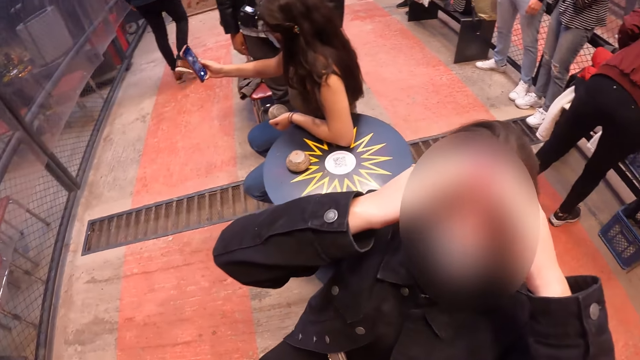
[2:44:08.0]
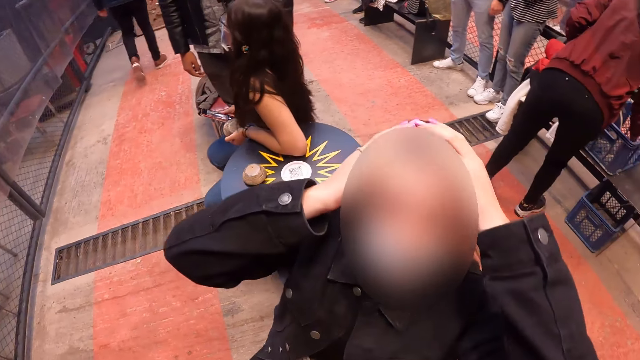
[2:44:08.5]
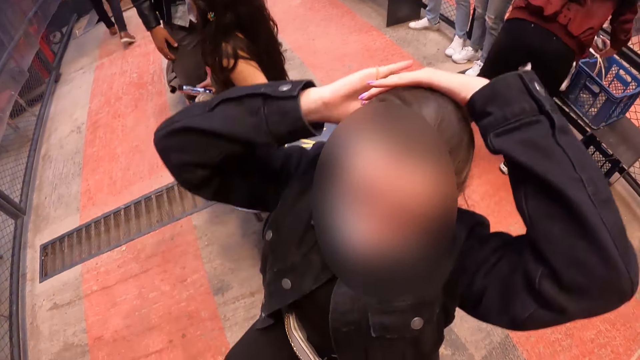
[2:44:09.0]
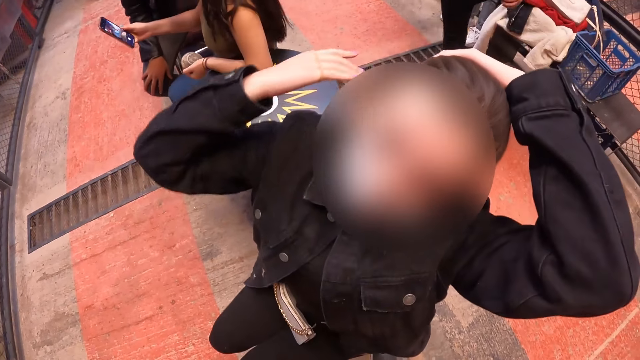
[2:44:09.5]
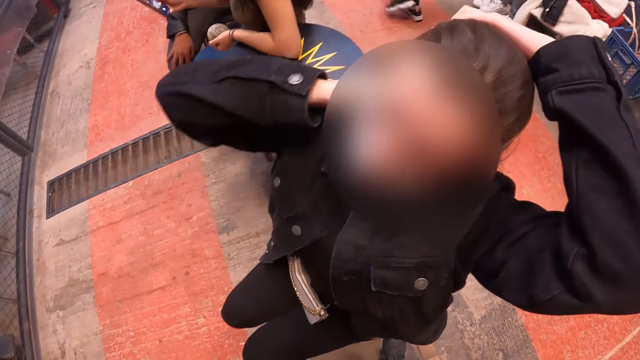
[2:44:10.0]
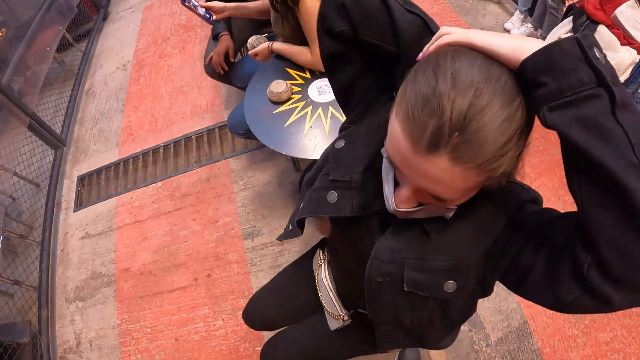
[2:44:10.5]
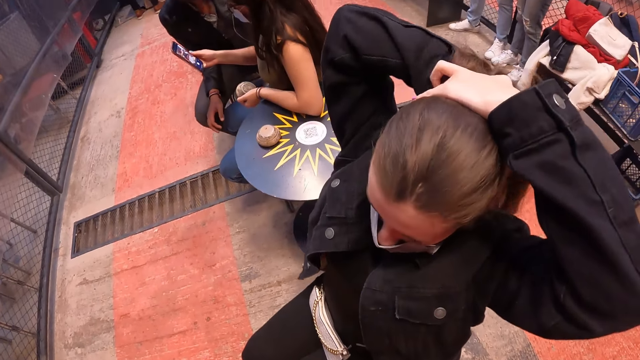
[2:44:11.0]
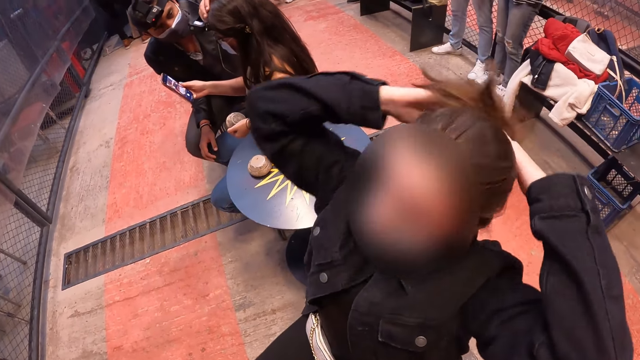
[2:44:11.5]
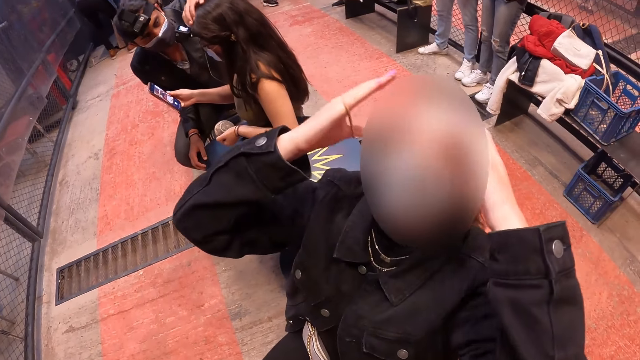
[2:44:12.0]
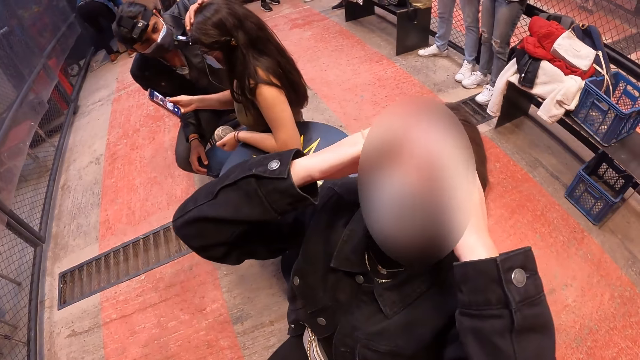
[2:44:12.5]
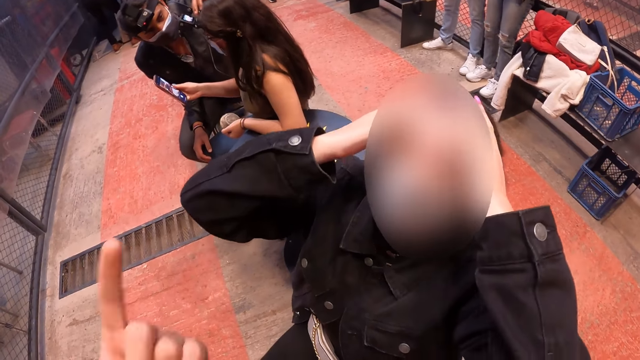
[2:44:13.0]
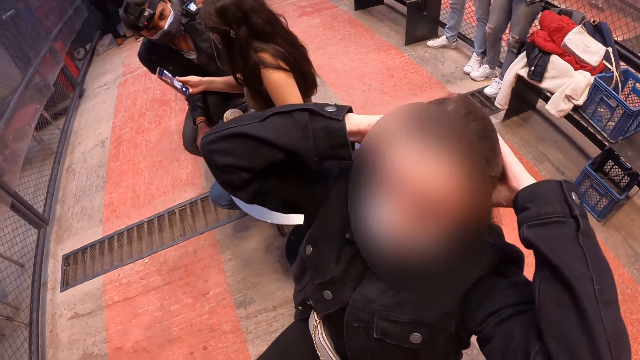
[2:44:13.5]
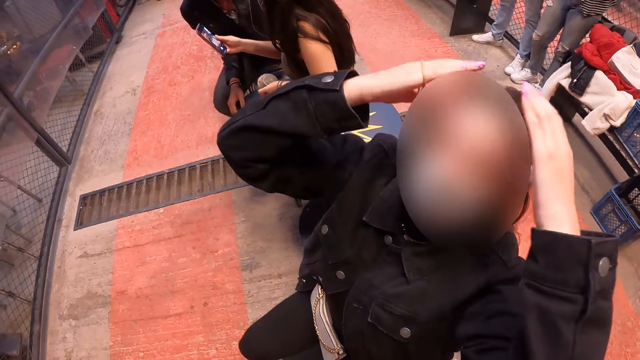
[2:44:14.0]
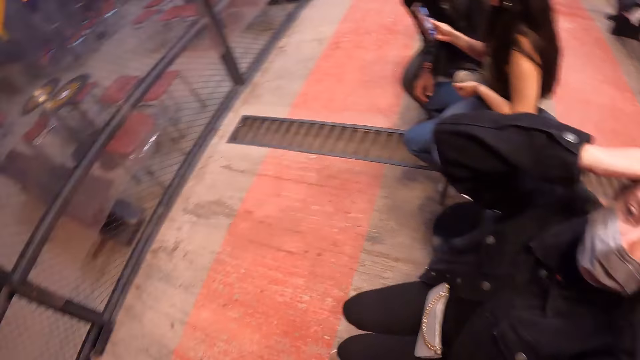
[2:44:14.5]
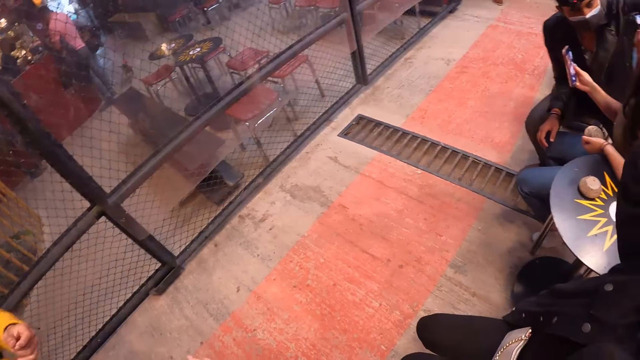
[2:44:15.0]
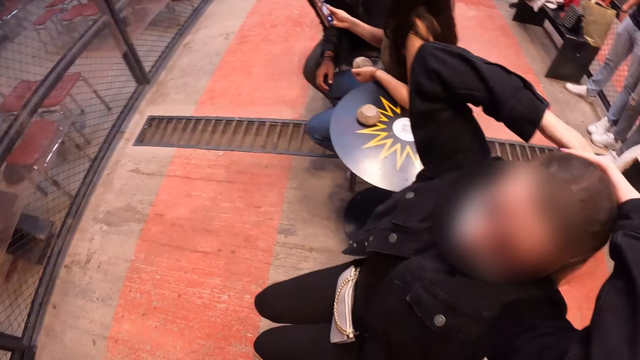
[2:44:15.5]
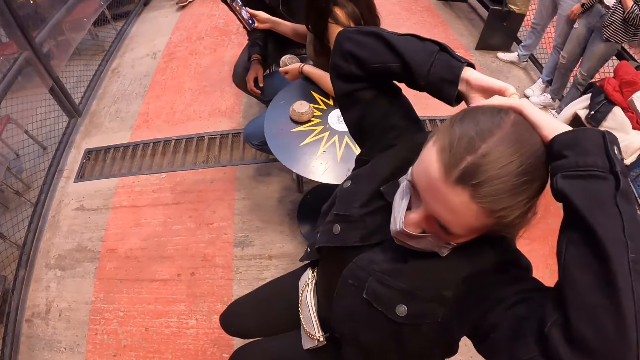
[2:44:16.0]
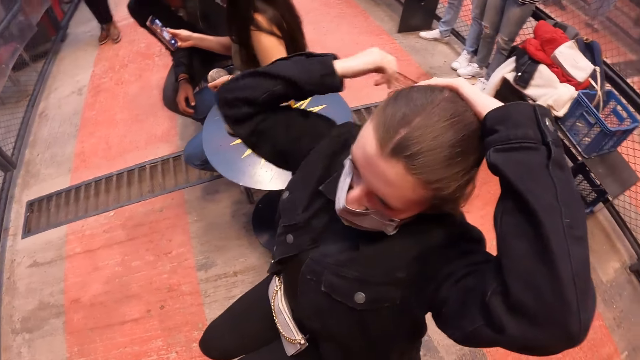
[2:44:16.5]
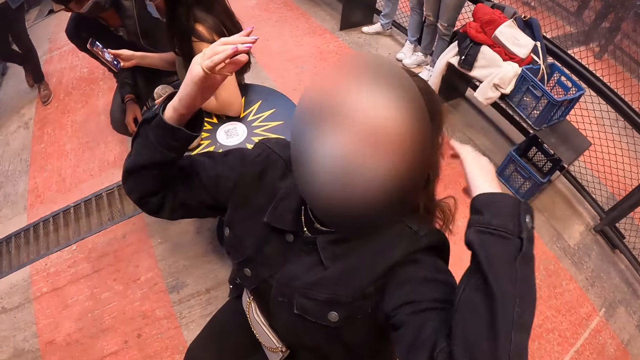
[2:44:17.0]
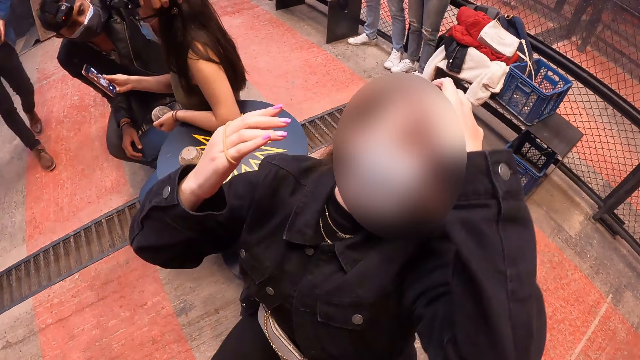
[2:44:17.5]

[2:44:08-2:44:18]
The woman packs her hair with her hands. The man touches the camera on another woman's head with his left hand. The camera wearer moves hands. The man converses with the other woman. A woman makes her hair.

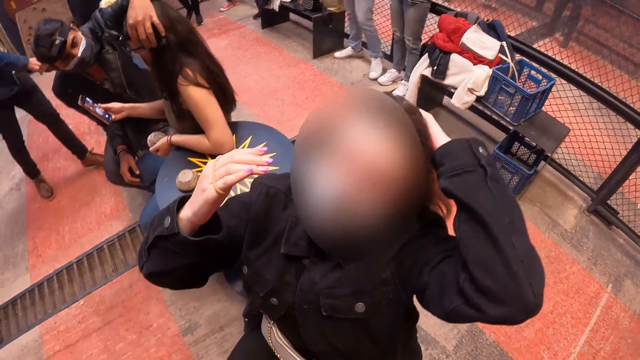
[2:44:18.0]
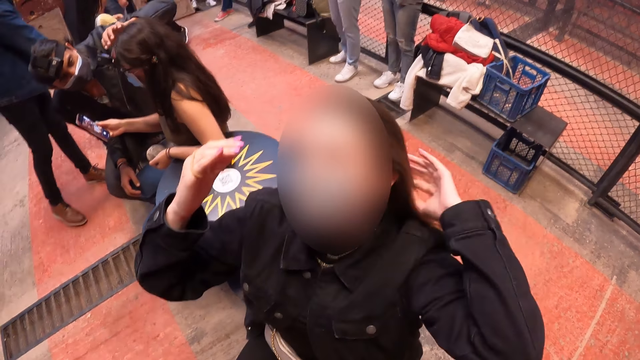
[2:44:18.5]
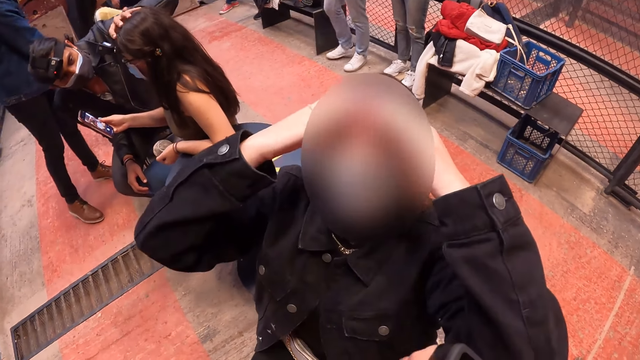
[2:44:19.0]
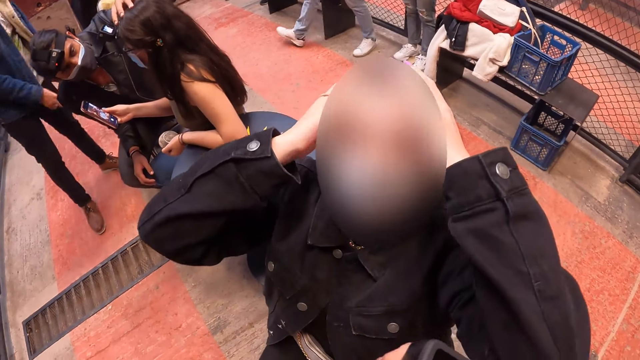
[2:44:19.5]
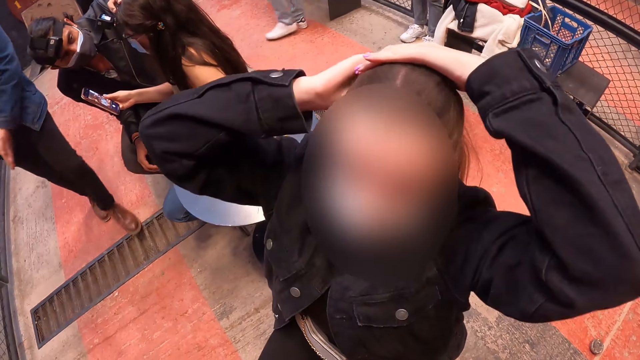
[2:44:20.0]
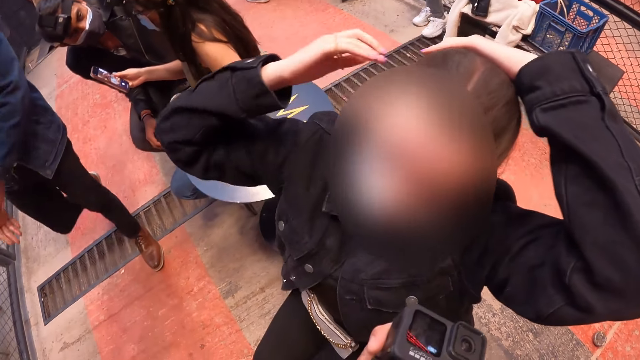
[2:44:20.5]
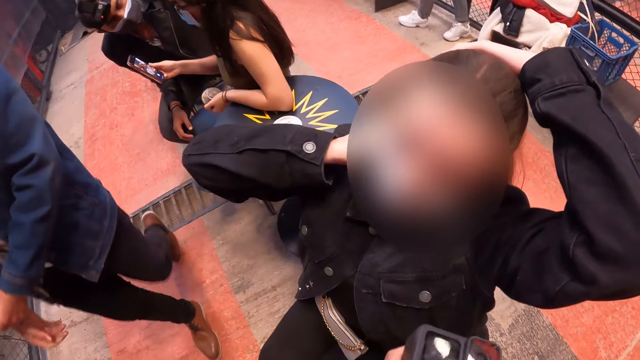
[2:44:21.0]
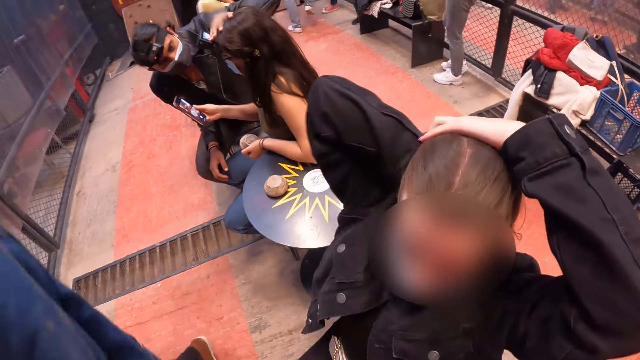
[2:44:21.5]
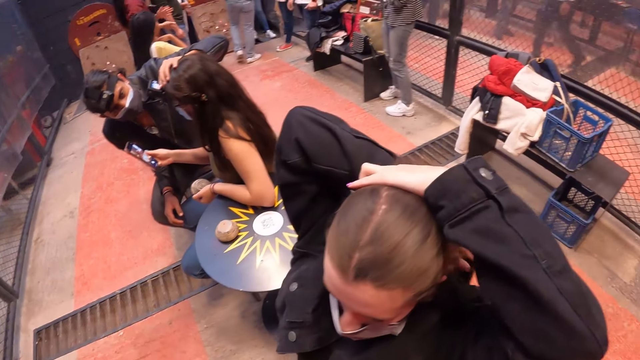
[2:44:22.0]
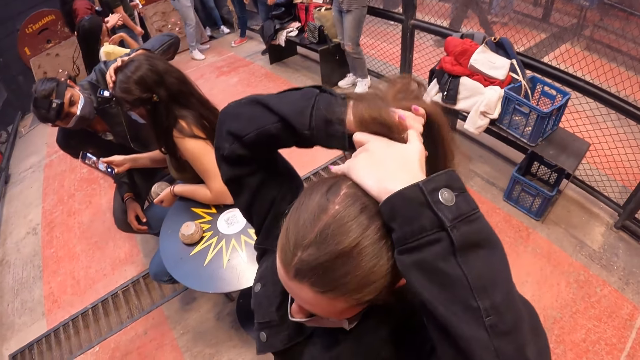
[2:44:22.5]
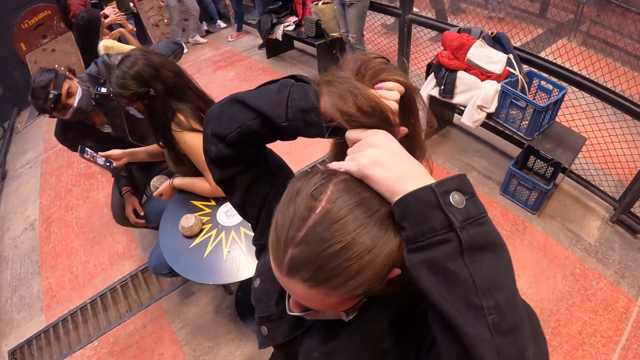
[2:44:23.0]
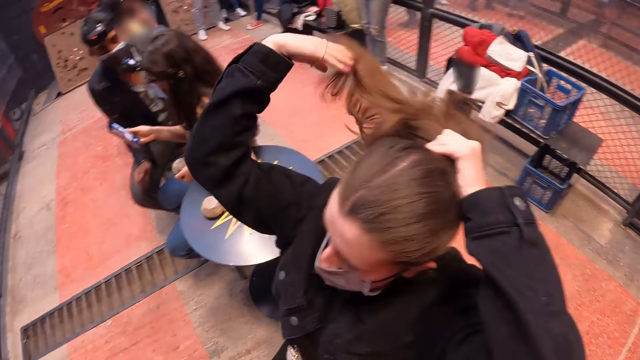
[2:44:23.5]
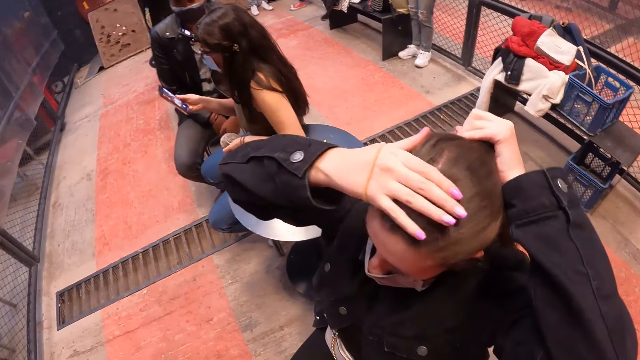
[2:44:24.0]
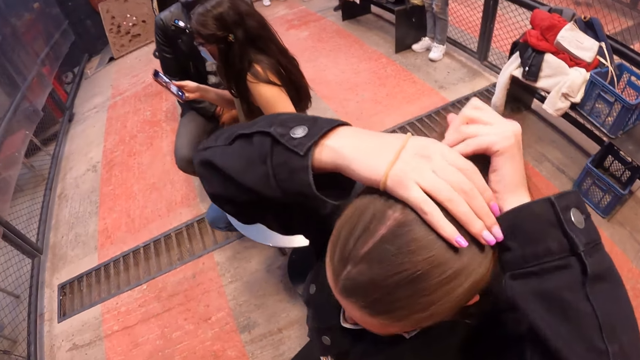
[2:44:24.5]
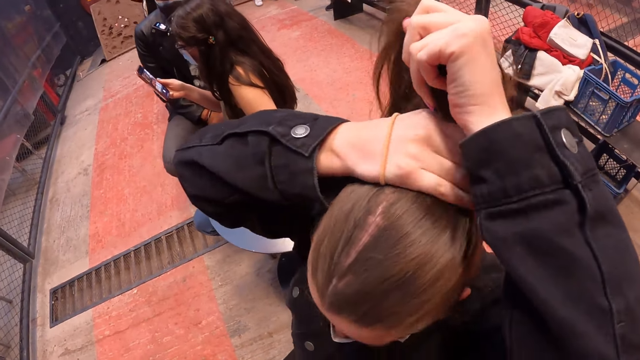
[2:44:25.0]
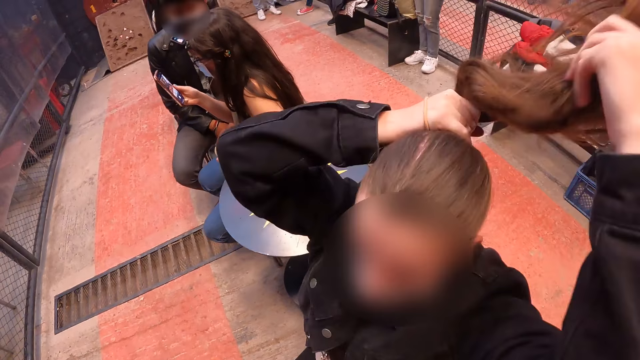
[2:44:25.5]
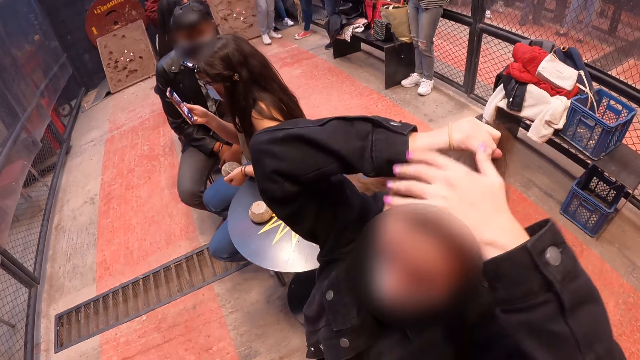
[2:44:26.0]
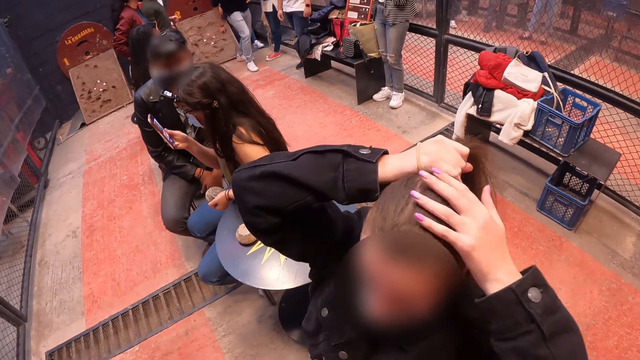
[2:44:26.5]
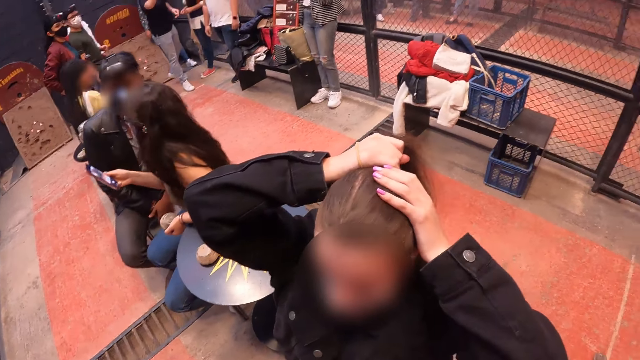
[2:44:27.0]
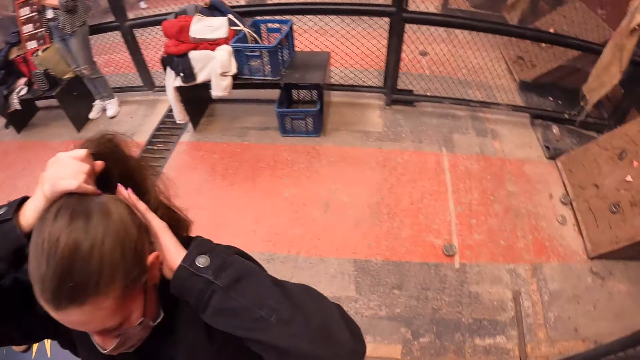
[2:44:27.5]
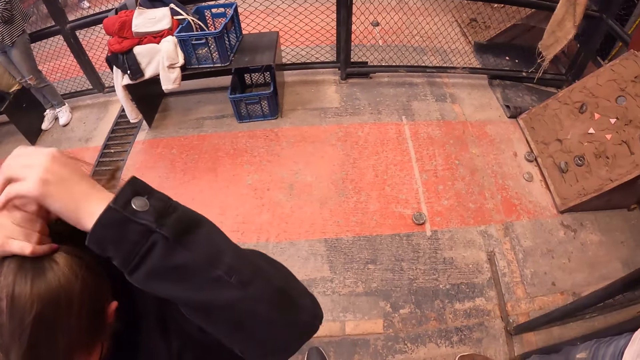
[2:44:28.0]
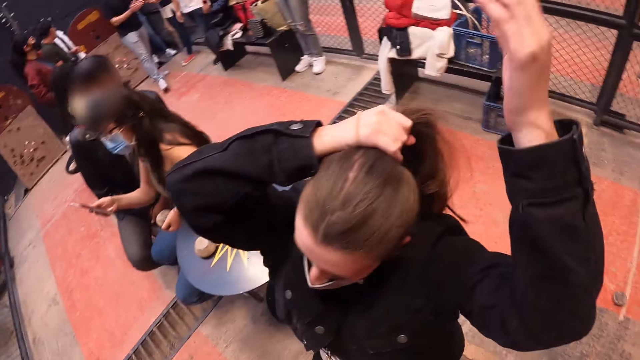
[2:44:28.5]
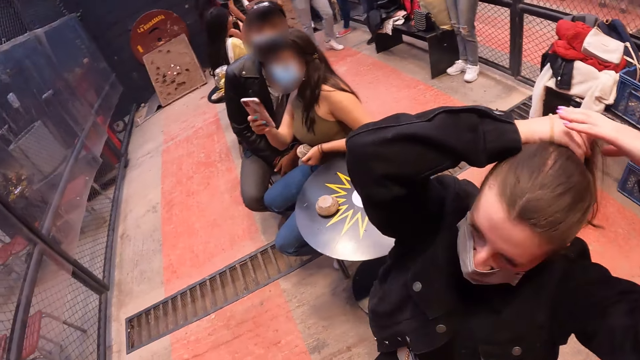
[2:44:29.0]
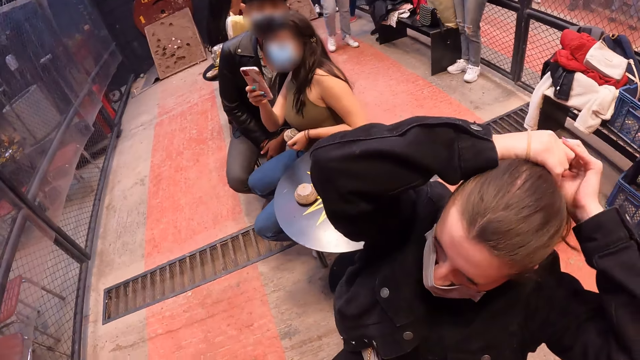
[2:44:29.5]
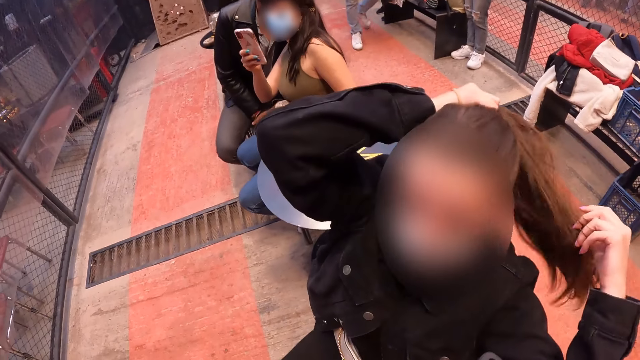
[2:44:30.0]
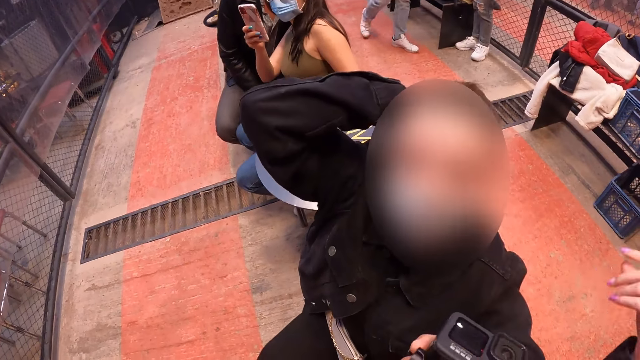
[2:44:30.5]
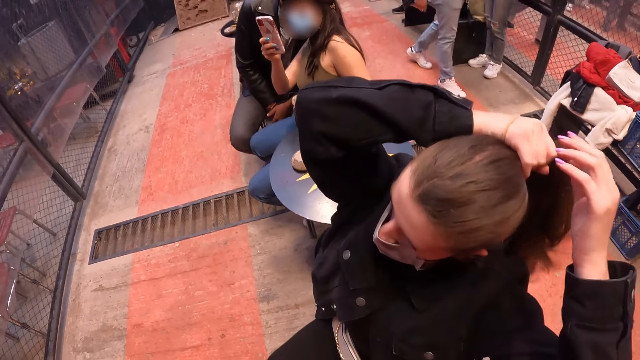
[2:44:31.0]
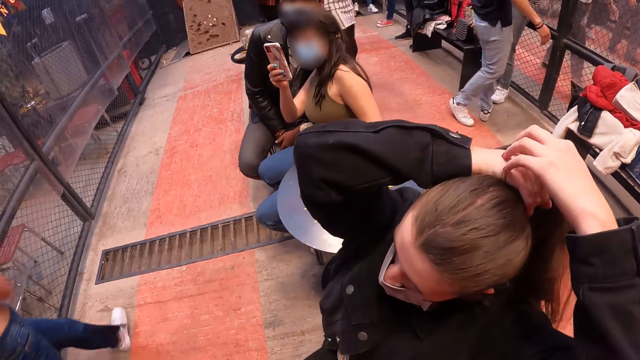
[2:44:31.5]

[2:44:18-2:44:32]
The camera wearer holds a camera in her right hand.
